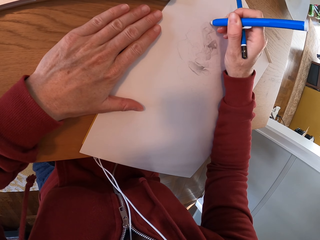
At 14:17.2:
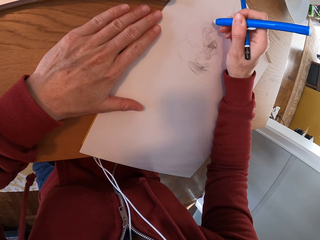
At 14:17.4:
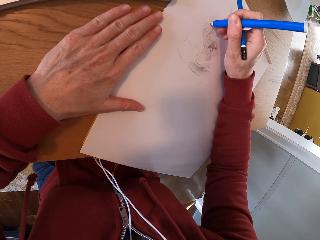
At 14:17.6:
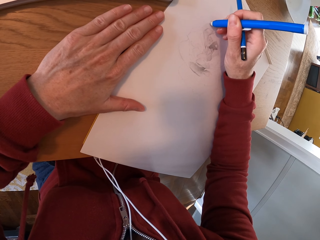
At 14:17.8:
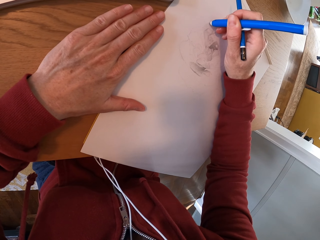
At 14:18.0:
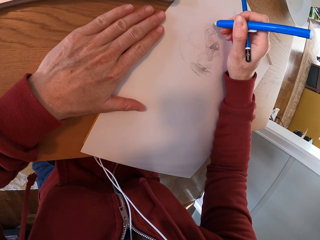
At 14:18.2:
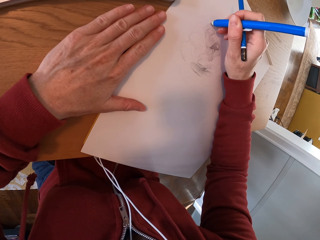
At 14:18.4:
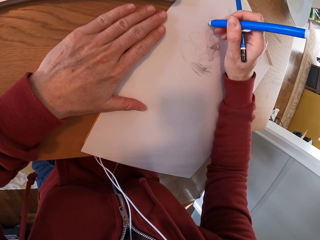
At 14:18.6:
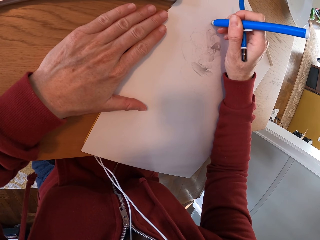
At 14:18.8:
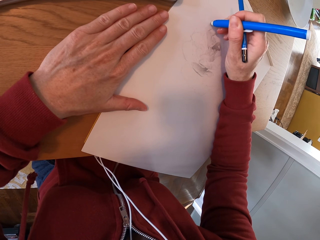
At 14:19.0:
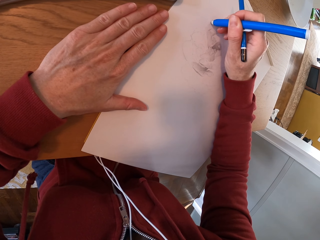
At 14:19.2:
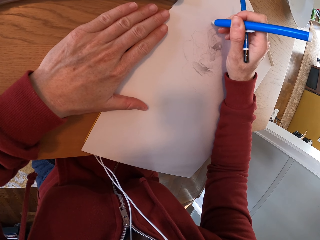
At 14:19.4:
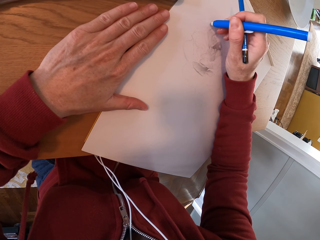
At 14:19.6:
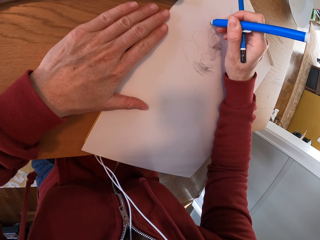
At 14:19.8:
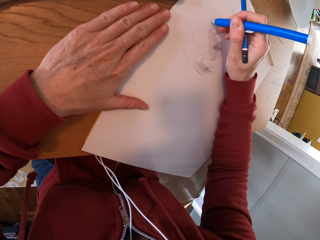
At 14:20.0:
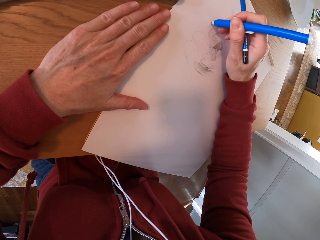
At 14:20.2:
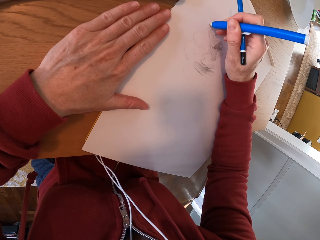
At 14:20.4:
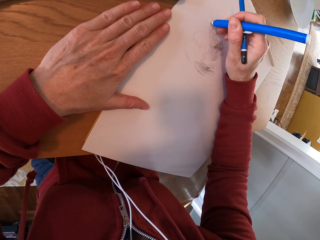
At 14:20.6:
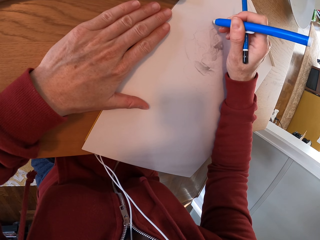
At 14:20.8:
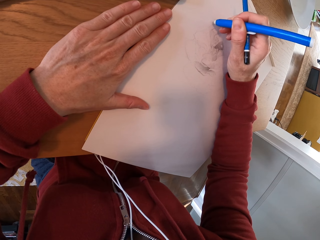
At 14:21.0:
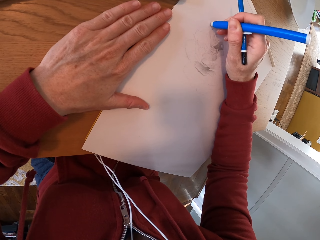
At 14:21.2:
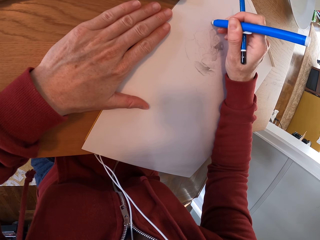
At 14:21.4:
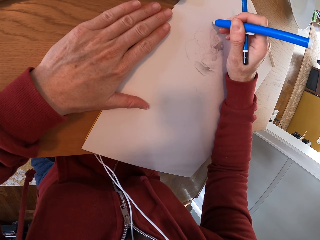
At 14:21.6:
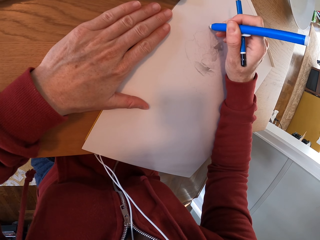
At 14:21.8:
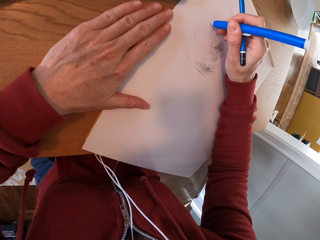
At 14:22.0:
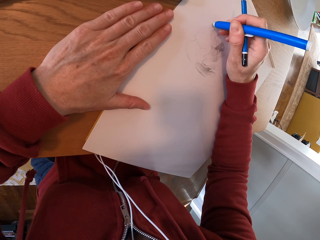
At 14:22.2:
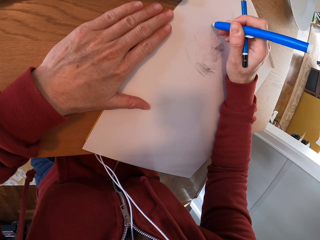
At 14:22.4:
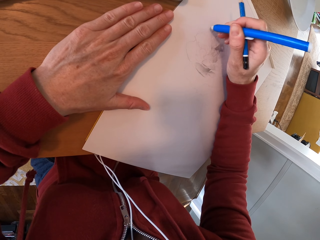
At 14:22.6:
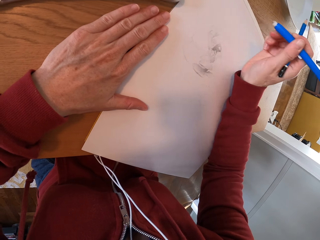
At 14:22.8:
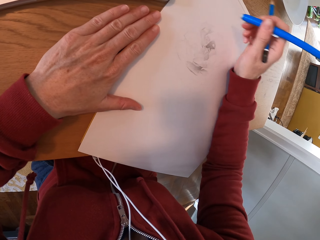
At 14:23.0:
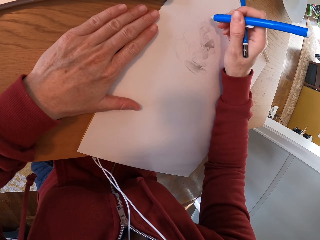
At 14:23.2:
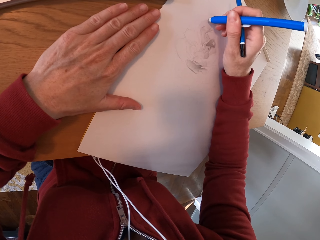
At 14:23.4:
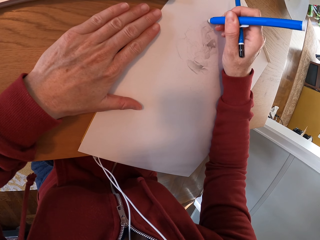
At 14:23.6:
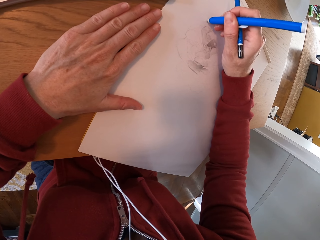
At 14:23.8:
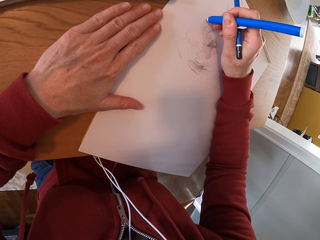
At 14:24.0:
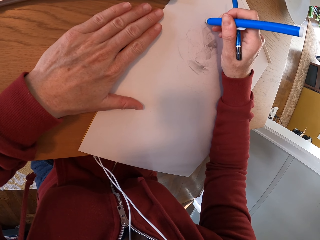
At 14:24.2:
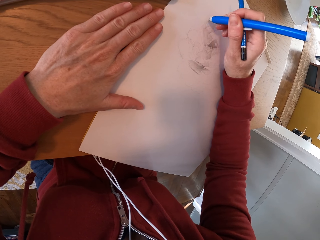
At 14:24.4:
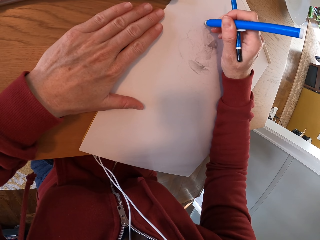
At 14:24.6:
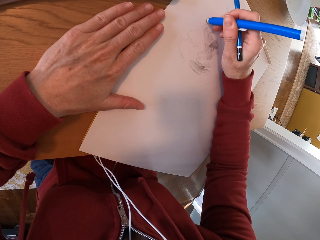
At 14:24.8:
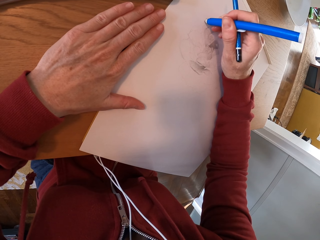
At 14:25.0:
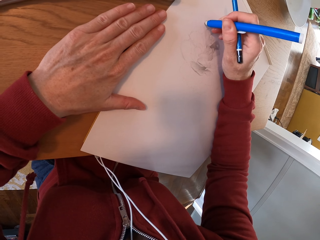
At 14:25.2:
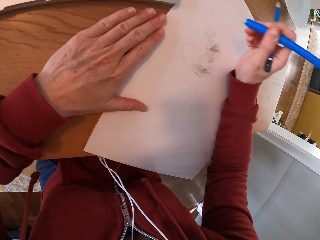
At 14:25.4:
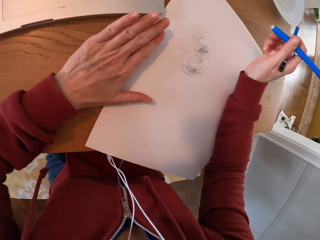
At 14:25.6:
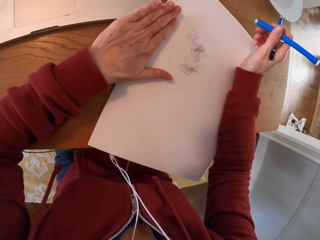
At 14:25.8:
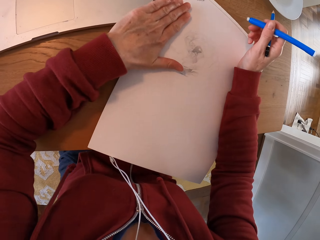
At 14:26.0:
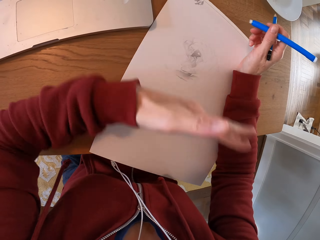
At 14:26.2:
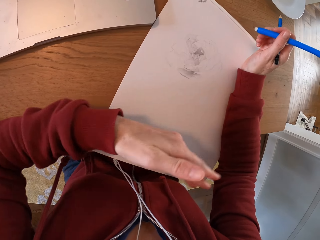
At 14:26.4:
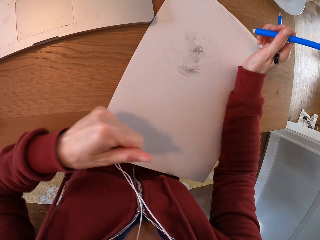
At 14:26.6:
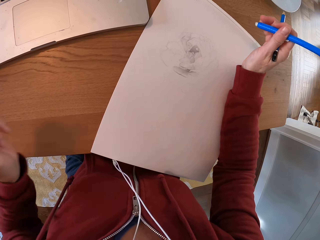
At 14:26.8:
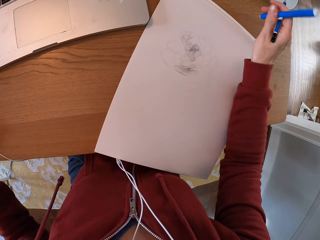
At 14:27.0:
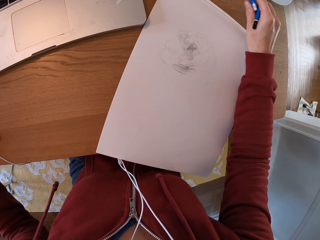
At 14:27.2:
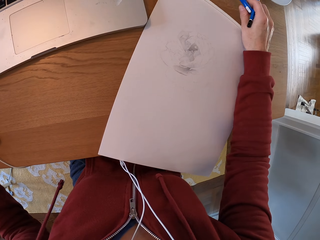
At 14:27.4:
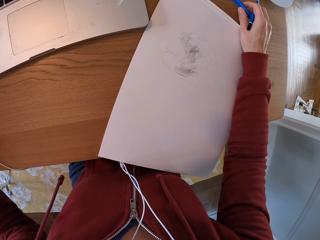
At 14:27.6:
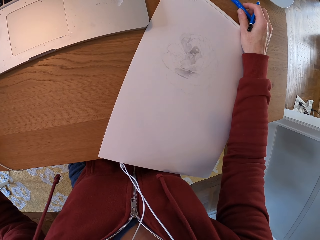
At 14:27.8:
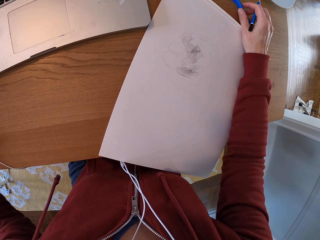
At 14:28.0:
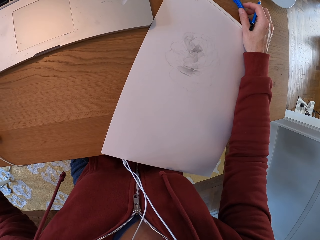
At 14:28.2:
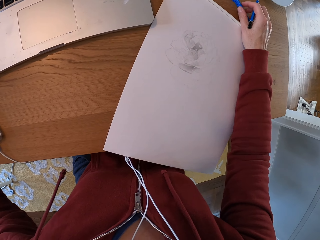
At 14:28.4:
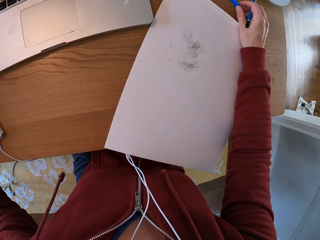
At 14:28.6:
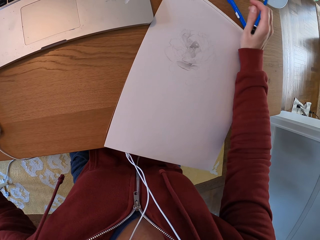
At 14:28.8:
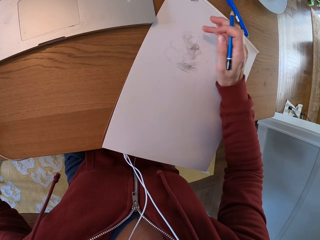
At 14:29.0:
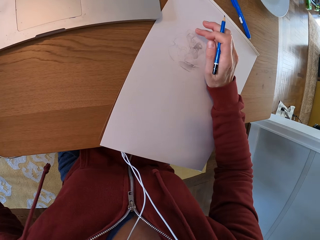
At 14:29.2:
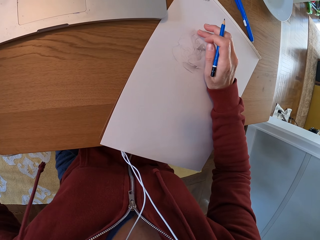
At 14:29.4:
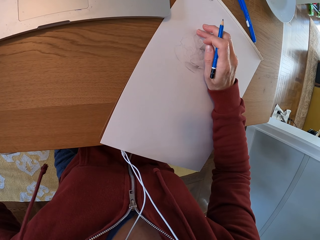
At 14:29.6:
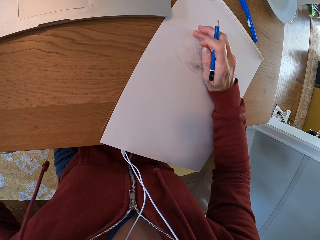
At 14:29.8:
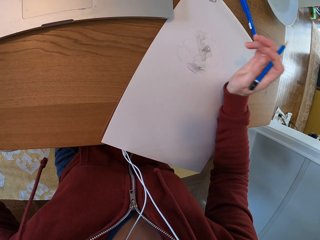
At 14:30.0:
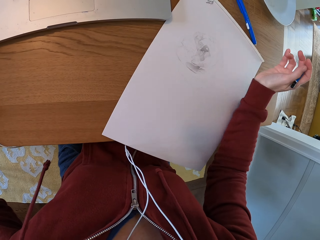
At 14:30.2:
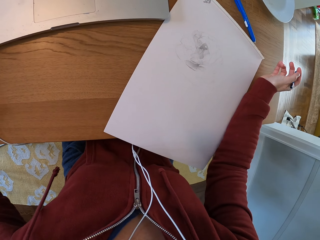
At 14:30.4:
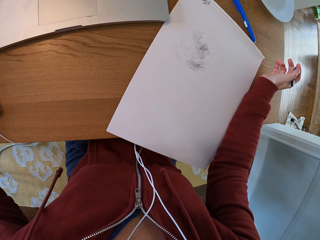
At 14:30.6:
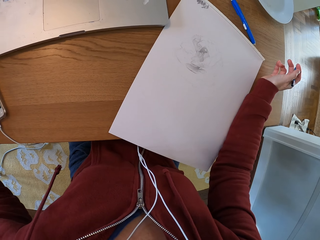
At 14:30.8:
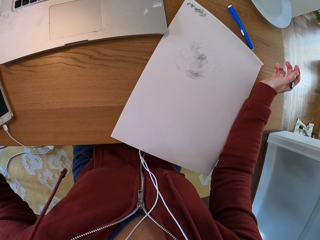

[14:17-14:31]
The camera wearer draws a picture. They wipe the paper. They put the eraser on the table. They put the pencil down. They turn around the room.

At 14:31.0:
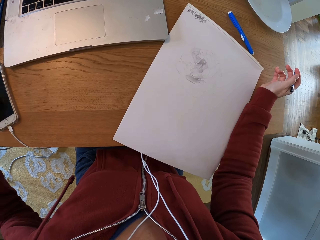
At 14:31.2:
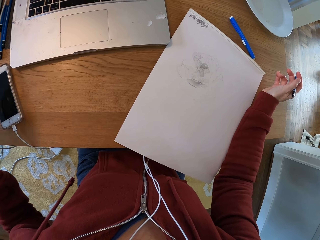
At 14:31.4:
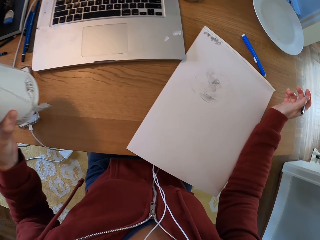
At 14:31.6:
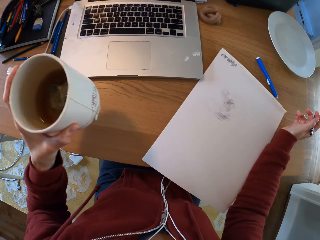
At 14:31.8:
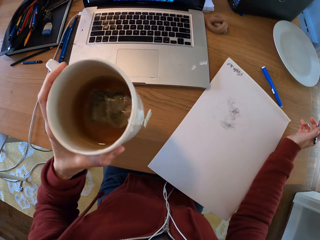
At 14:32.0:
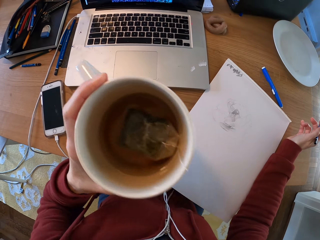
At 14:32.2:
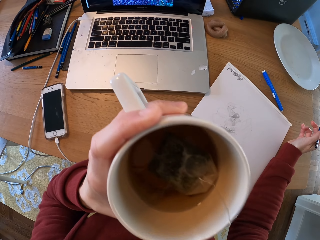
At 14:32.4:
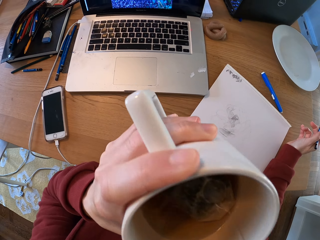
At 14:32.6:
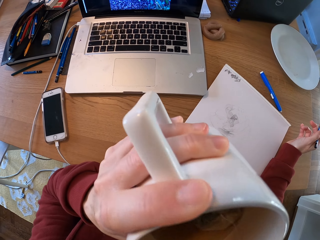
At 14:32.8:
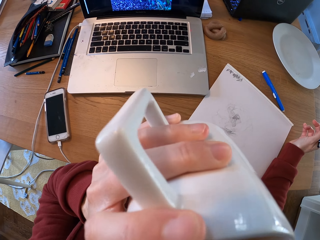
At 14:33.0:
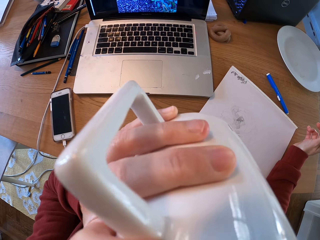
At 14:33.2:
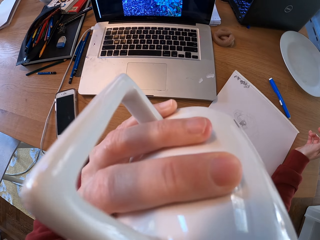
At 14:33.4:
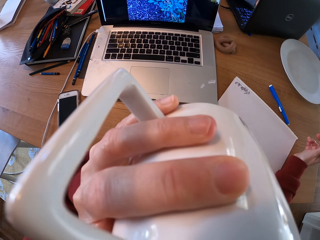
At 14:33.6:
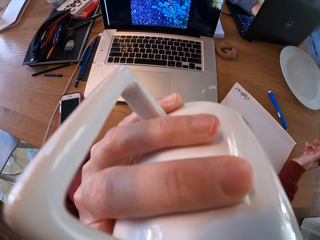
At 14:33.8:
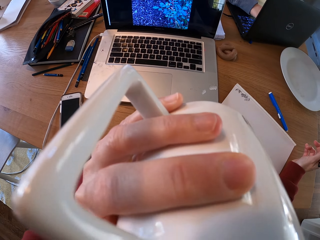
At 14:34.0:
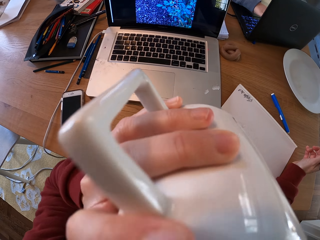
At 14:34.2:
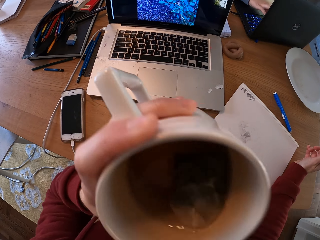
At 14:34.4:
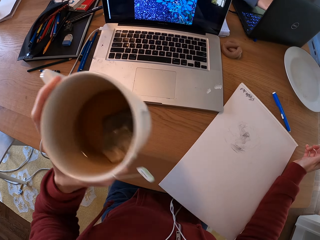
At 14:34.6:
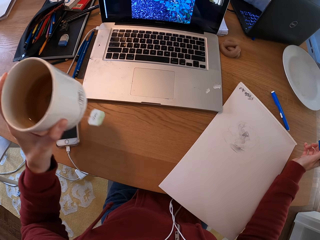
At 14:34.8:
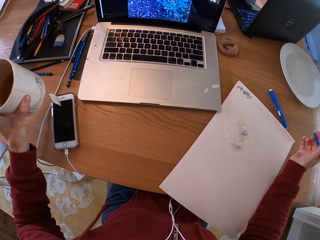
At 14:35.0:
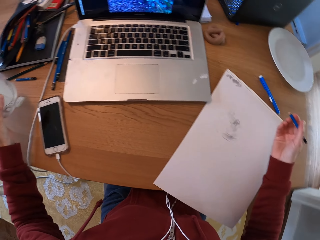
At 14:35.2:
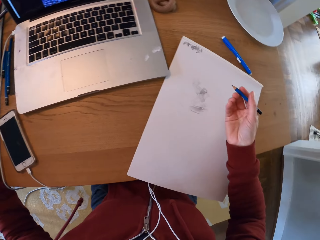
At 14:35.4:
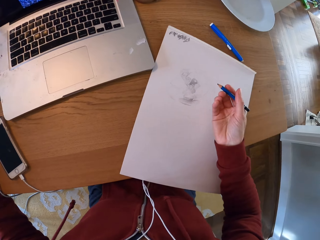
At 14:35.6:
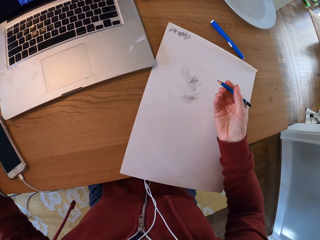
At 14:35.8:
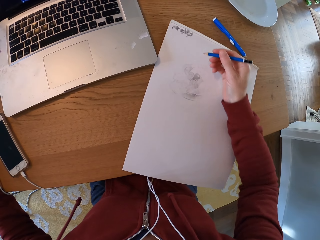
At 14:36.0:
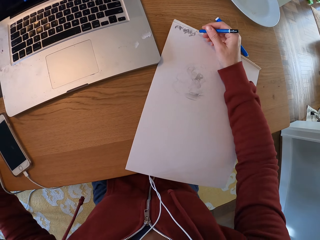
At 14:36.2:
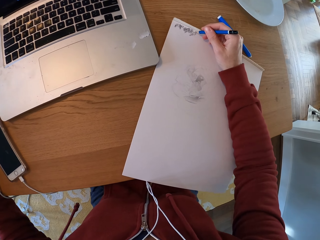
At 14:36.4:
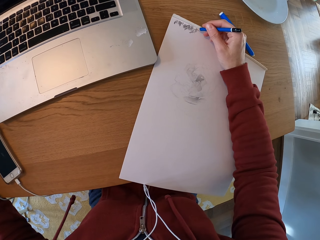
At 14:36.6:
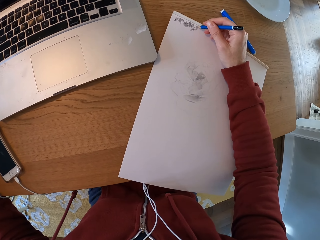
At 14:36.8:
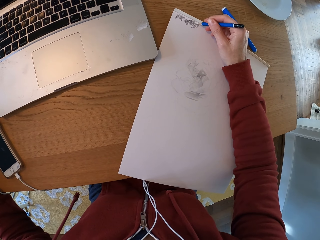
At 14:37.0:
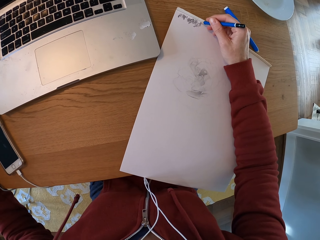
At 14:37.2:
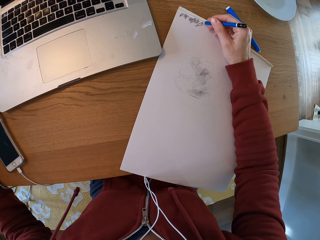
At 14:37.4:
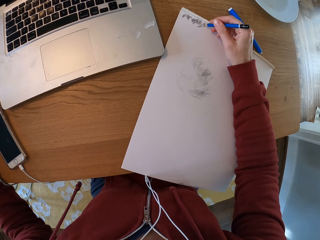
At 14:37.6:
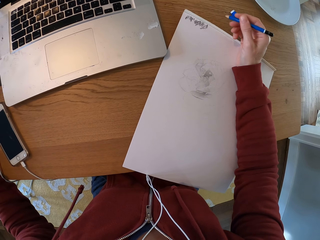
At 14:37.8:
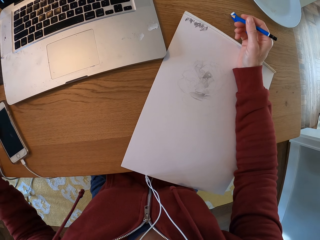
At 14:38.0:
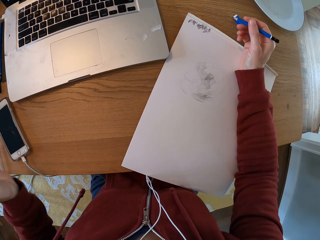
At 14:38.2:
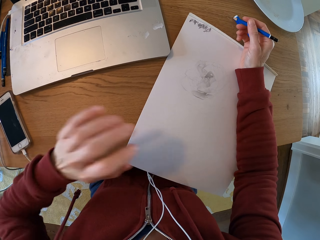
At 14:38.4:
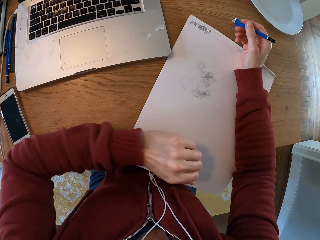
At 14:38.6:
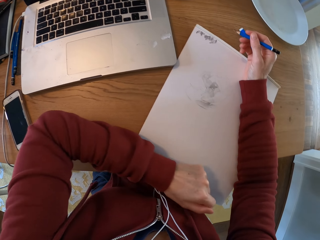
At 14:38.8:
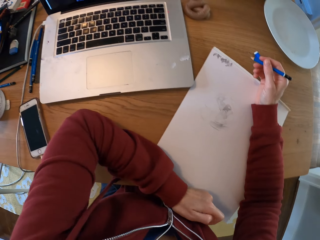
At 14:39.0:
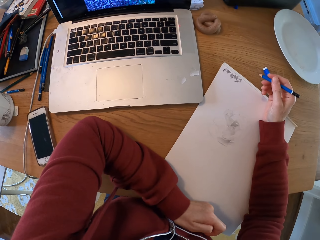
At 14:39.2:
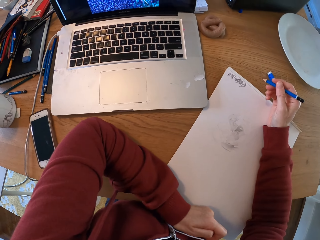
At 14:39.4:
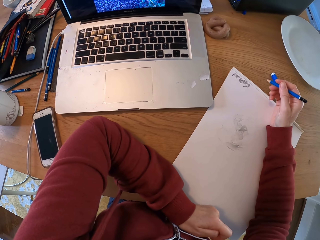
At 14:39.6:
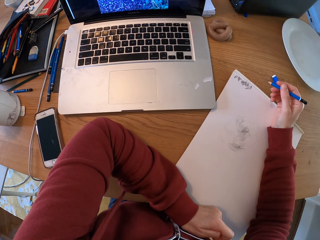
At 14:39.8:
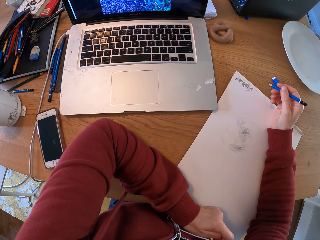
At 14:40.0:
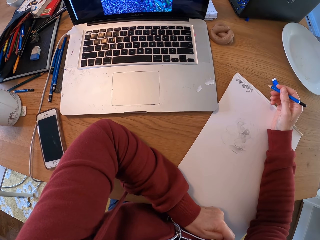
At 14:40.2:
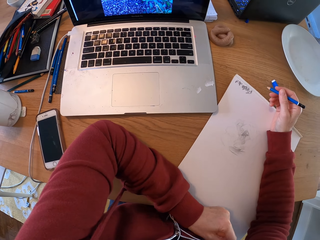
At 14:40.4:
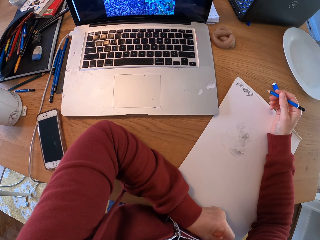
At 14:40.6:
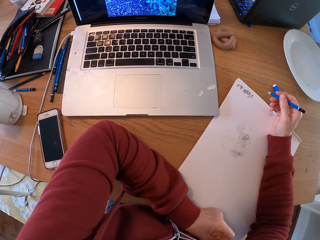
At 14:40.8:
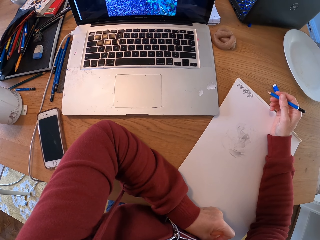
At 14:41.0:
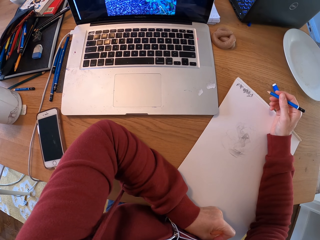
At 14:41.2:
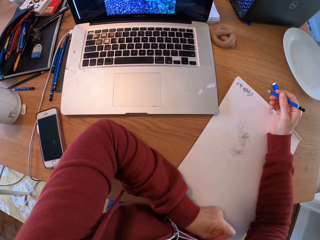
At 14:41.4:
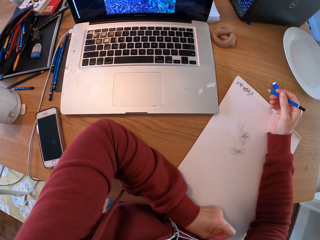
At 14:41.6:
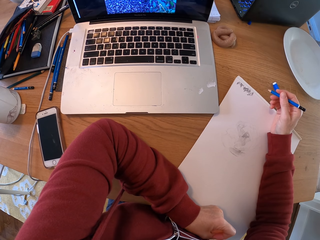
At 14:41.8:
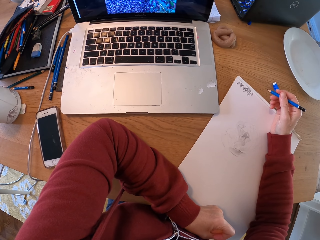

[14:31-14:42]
The camera wearer picks up a cup of tea. They sip a drink. They put the cup on the table. They draw on a paper. They turn around the room.
